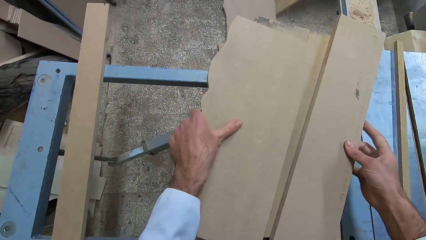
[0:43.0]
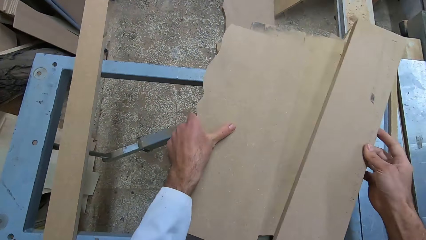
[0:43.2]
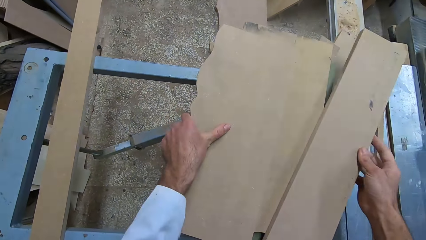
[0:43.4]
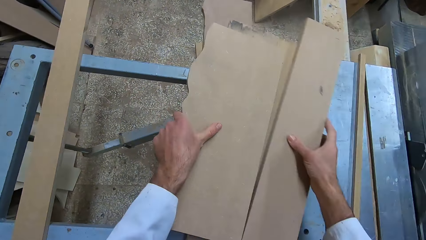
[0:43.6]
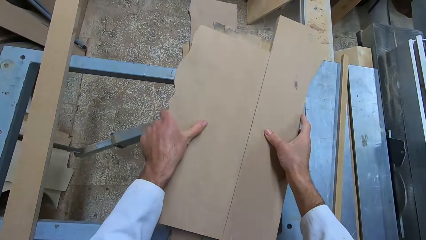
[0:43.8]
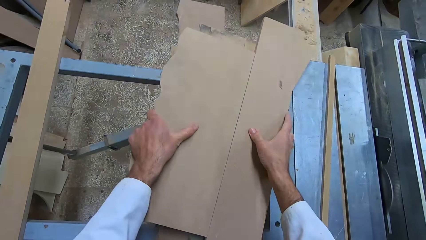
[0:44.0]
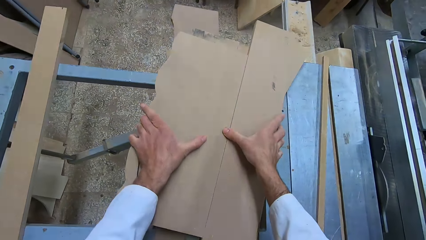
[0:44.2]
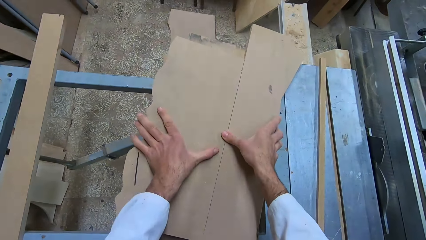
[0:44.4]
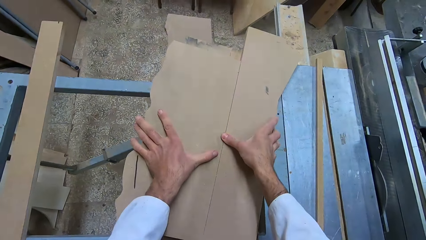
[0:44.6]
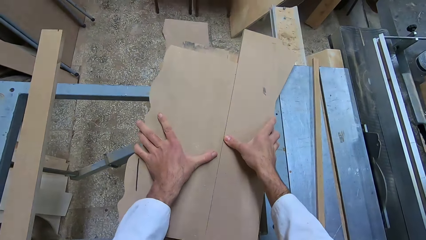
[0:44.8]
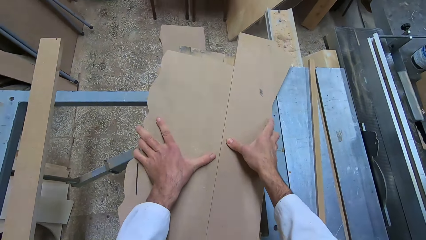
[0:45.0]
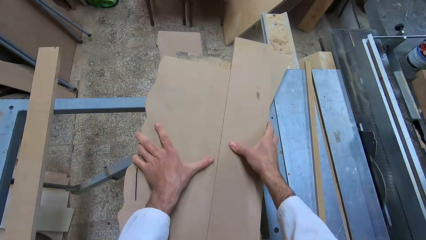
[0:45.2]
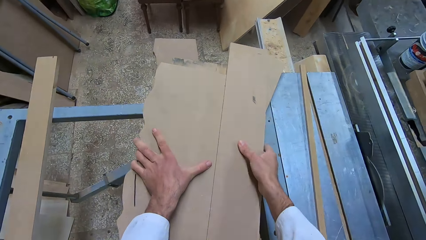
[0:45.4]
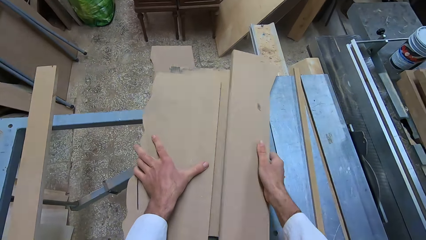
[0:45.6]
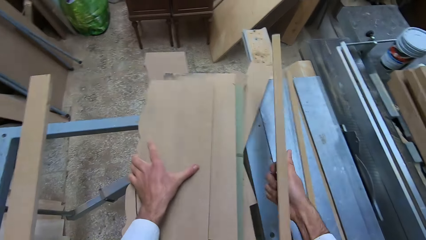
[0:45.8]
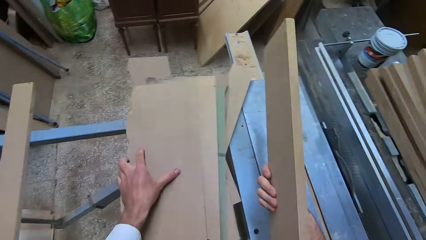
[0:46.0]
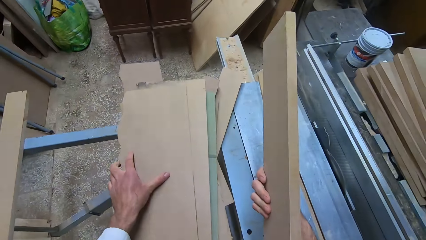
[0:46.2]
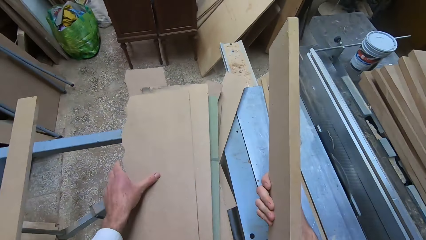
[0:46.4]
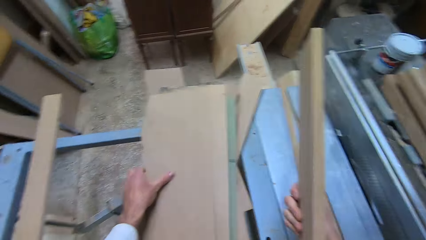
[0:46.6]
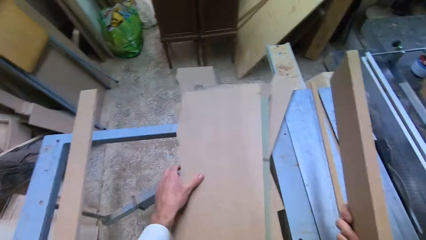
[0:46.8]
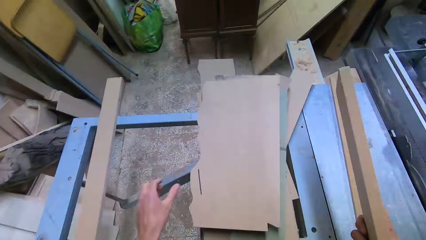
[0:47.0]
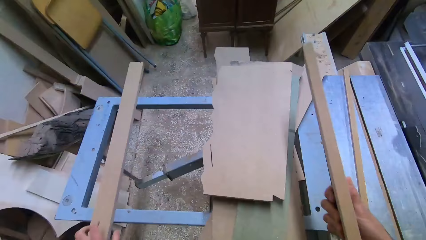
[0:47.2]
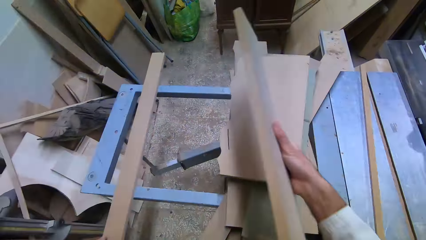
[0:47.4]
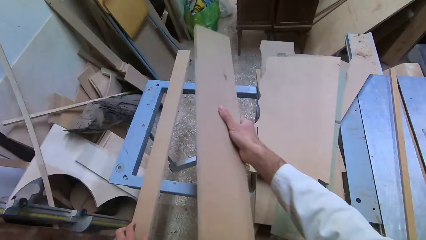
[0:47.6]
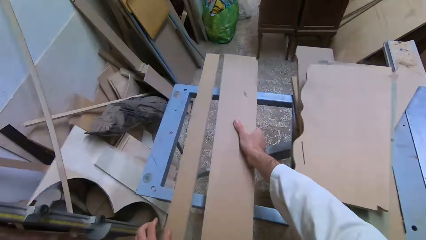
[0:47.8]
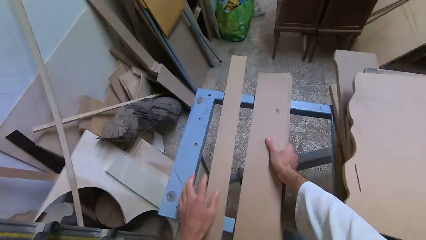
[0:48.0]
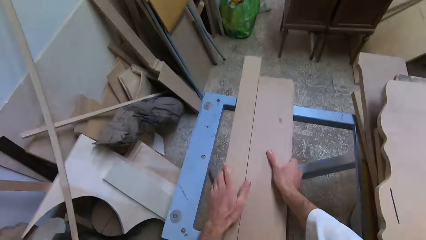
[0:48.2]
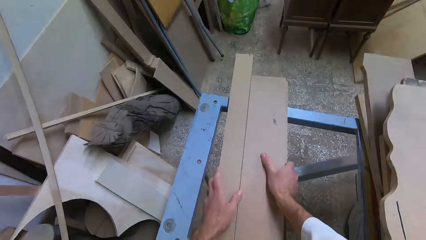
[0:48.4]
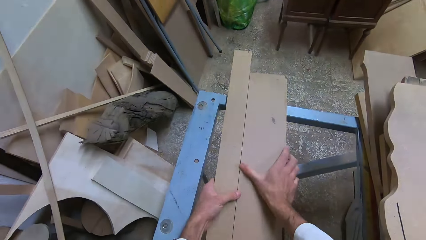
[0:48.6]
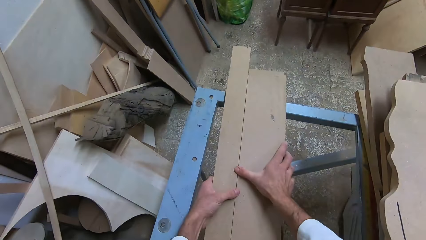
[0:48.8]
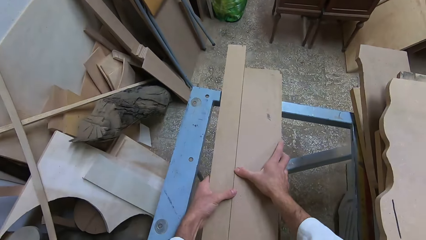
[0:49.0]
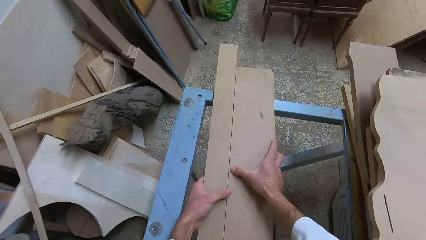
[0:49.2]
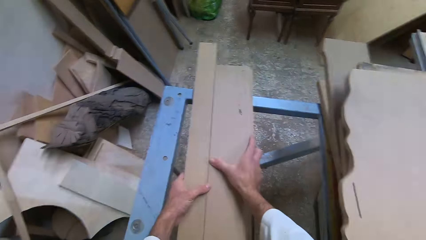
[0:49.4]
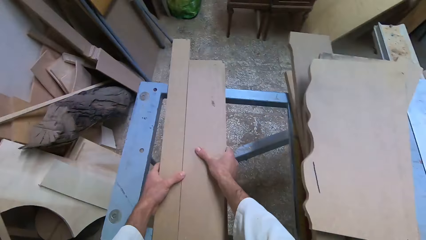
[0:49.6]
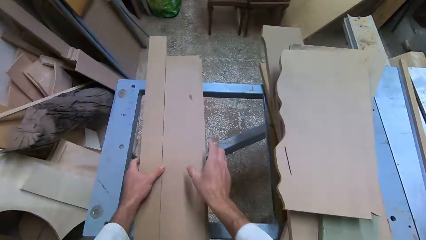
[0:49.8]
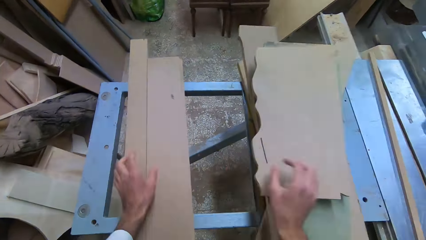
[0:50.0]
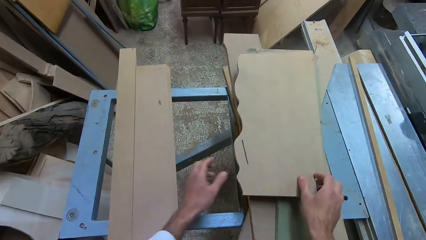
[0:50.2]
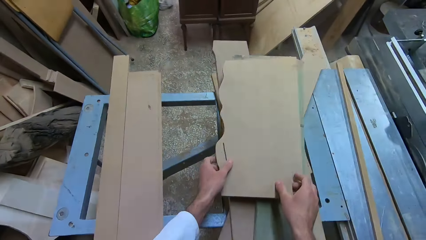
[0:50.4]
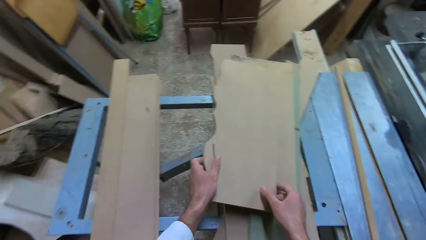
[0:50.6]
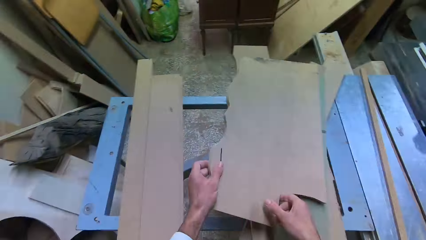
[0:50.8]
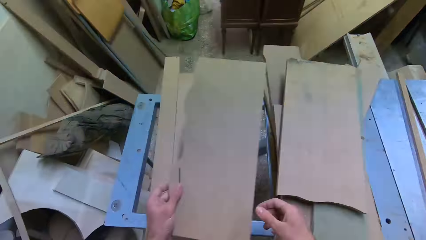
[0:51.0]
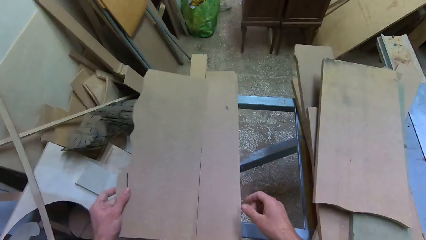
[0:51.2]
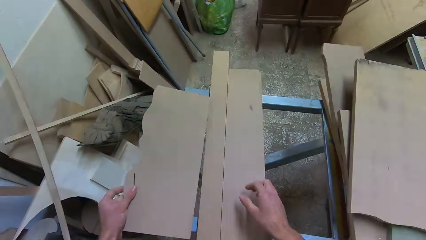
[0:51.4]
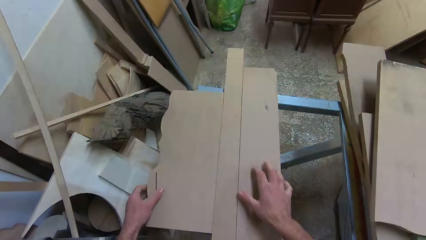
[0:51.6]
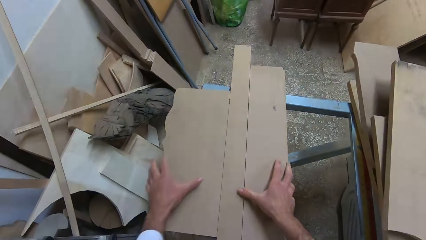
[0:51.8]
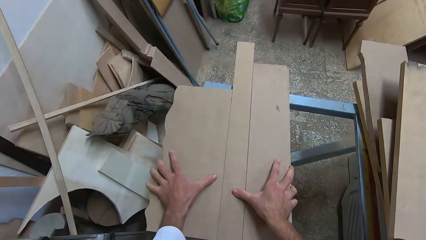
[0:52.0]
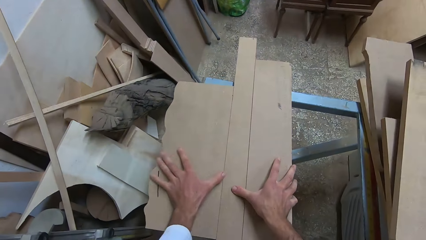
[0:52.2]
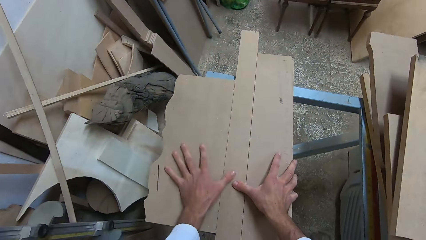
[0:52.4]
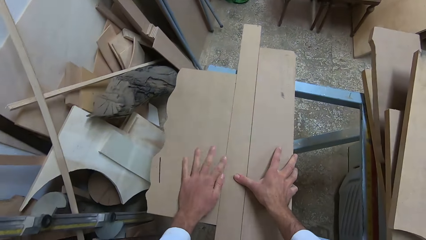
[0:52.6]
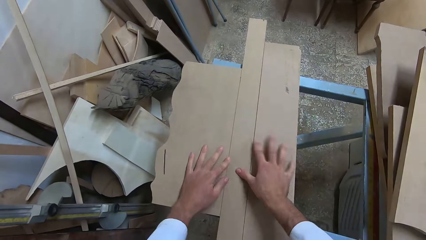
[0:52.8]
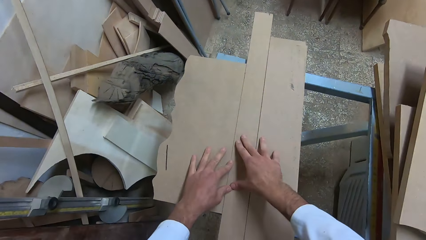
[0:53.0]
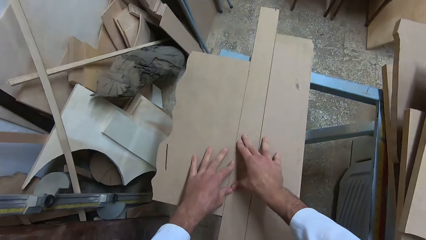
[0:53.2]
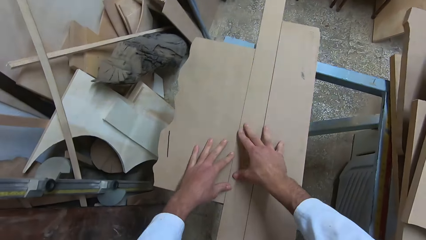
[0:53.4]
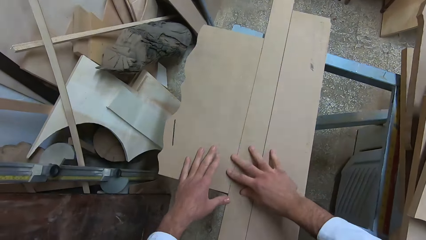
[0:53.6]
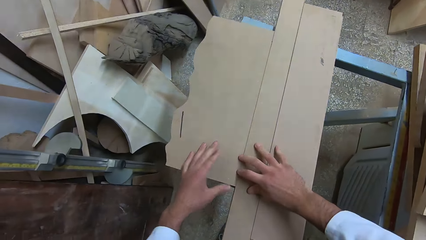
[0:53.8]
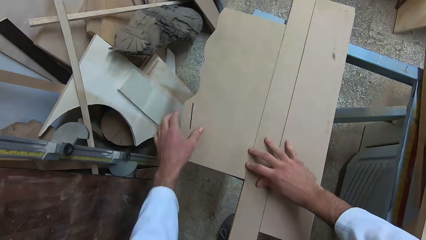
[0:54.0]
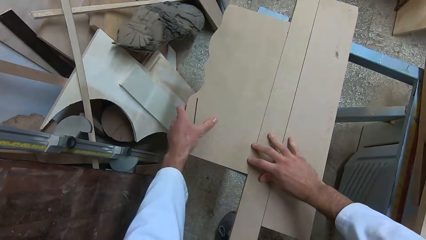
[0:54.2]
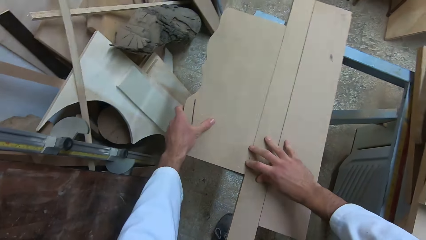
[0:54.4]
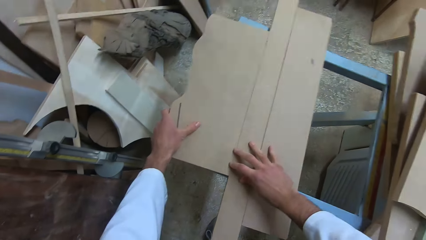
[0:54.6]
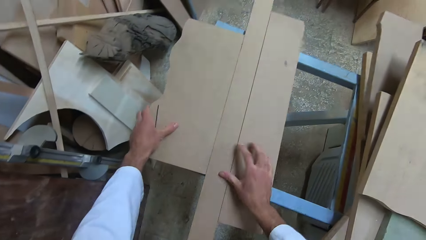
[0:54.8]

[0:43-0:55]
The camera wearer picks a fiberboard or log of wood. He measures the fiberboards. He picks up the log of wood in his right hand. He removes his left hand from the other log of wood. He drops the log of wood in his right hand on an iron rail. He touches the other log of wood already on the iron rail with his left hand. He shifts the position of both logs of wood in both hands. He measures the fiberboards. He removes both hands from both logs of wood. He picks up another log of wood from the pile with both hands. He removes his right hand from the log of wood. He drops the log of wood in his left hand on the iron rail. He holds the three logs of wood on the iron rail with both hands. He measures the fiberboards.

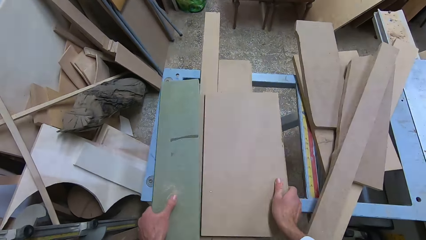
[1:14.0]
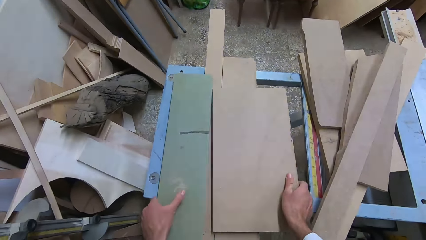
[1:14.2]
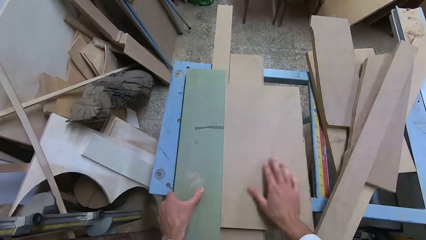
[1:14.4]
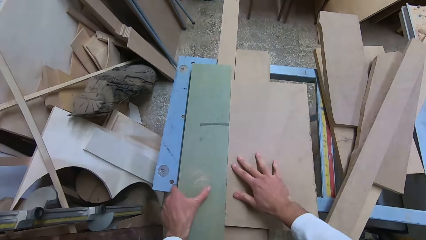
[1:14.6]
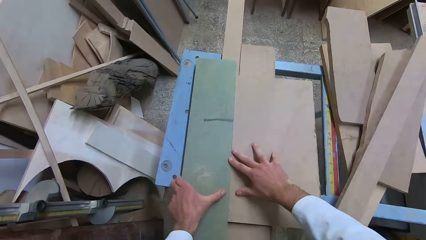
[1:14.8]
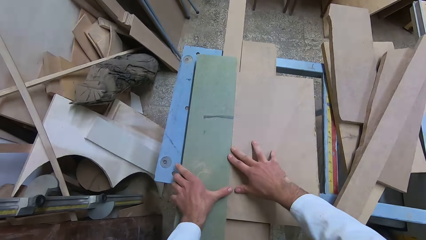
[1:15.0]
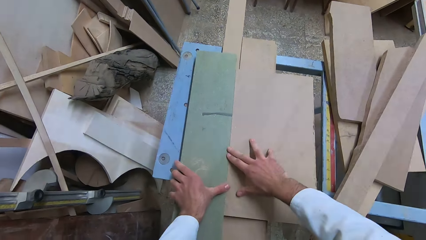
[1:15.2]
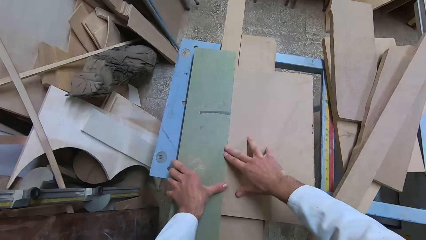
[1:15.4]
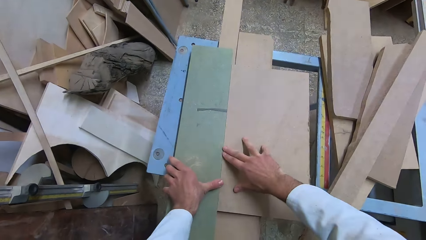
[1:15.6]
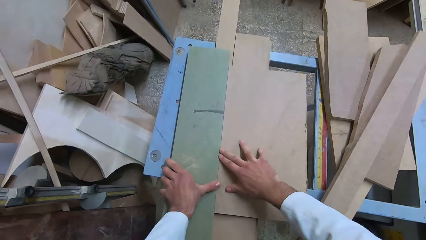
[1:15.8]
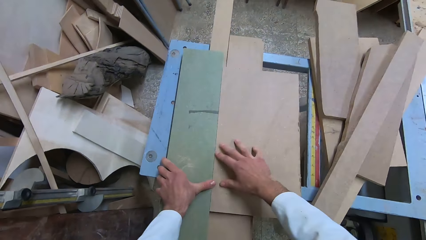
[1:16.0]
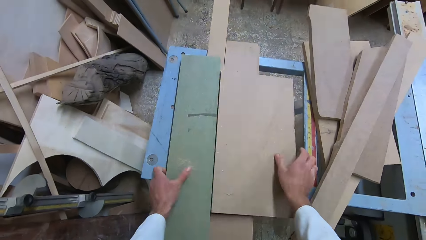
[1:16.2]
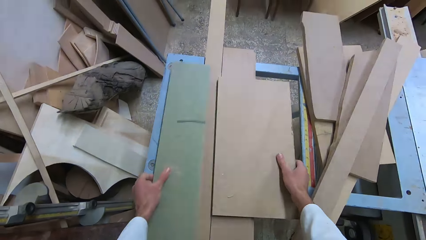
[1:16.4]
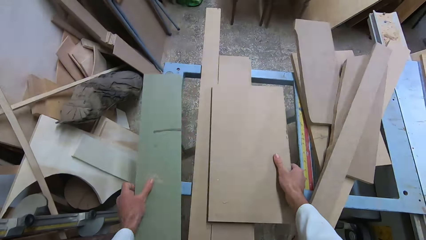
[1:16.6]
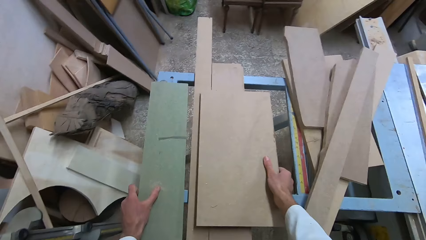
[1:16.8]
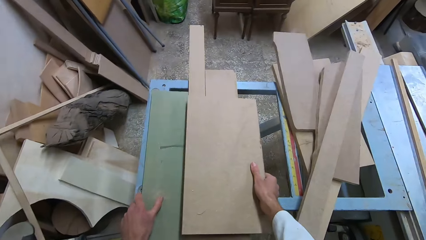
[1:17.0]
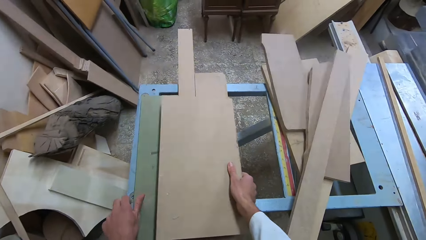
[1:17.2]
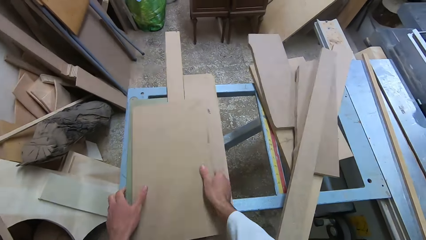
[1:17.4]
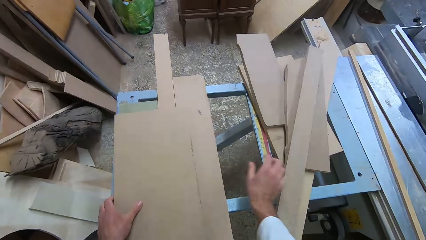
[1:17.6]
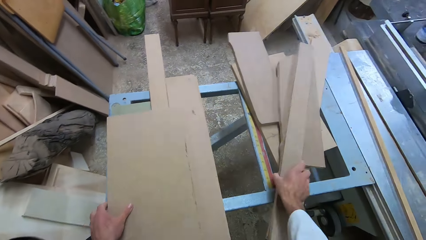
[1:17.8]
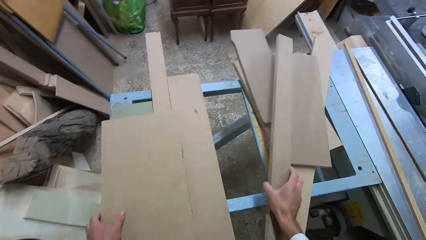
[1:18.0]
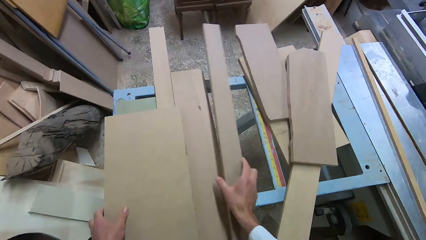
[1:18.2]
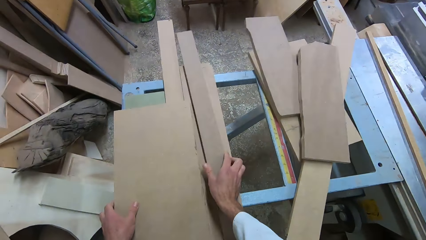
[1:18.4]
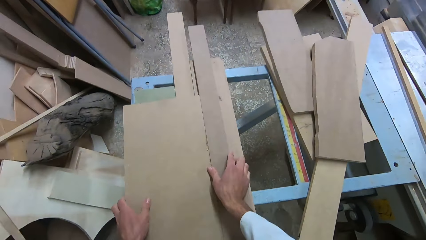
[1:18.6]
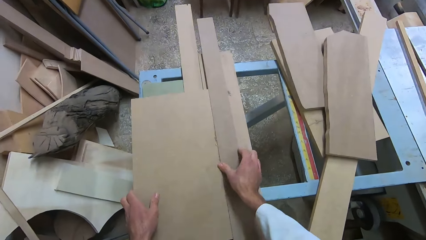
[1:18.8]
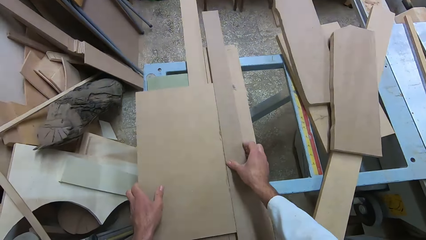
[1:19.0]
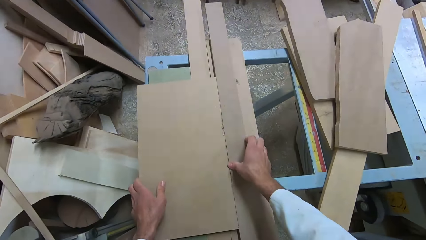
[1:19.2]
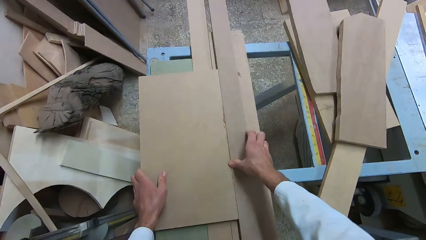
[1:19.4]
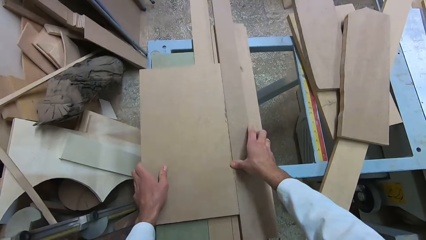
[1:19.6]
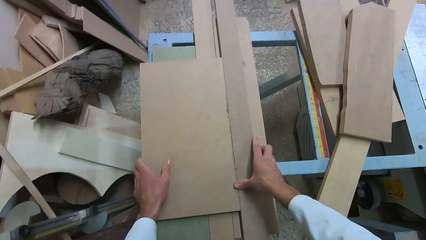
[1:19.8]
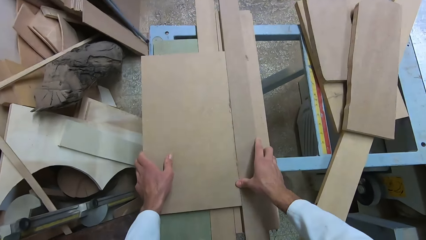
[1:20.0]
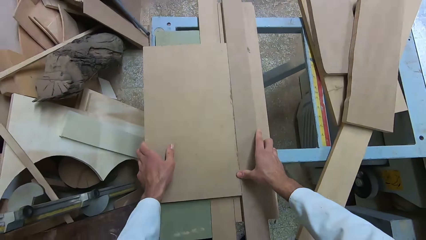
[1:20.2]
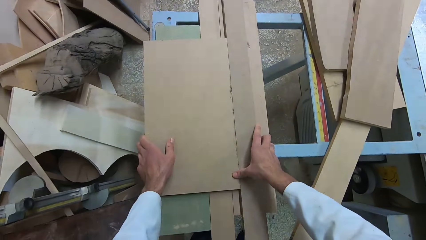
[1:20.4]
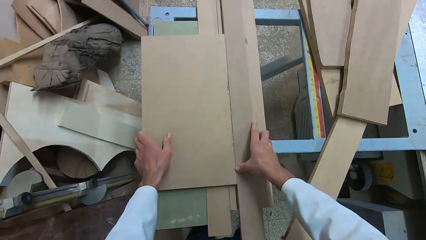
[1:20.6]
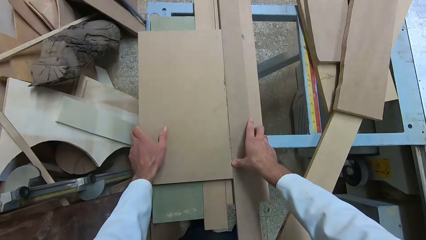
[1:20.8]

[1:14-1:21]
The camera wearer places the log of wood or fiberboard in his right hand on the two logs of wood on the iron rail. He places the log of wood in his left hand on the two logs of wood on the iron rail. He measures the fiberboards. He joins the two logs of wood together with both hands. He separates the two logs of wood from each other with both hands. He picks the fiberboard. He places the log of wood in his left hand on the iron rail. He drops the log of wood in his right hand on the one in his left hand. He picks up another log of wood from the pile with his right hand. He places the log of wood in his right hand on the logs of wood on the iron rail. He joins both logs of wood in both hands tightly together. He measures the fiberboards.
